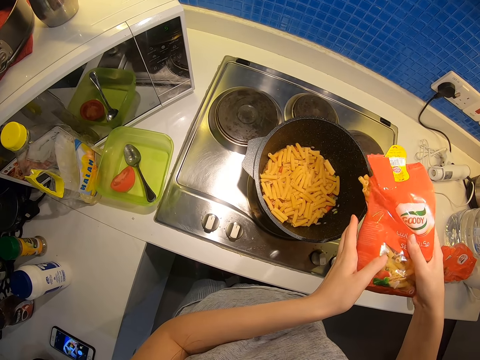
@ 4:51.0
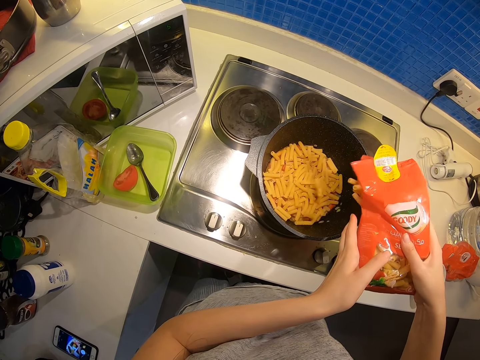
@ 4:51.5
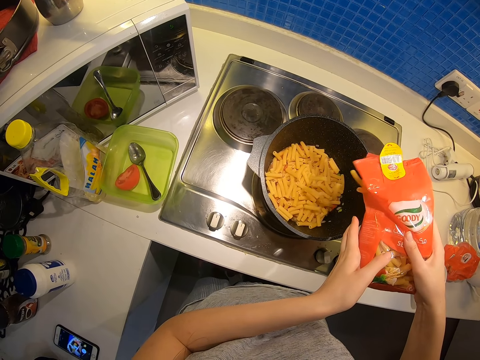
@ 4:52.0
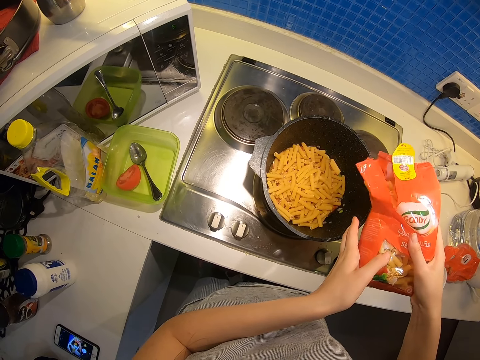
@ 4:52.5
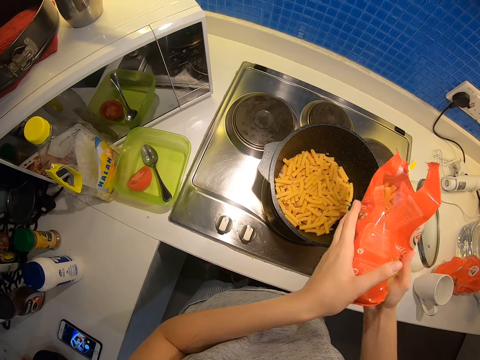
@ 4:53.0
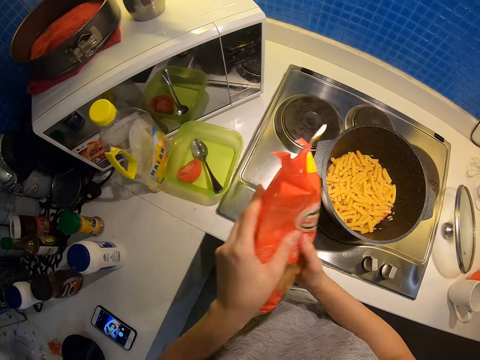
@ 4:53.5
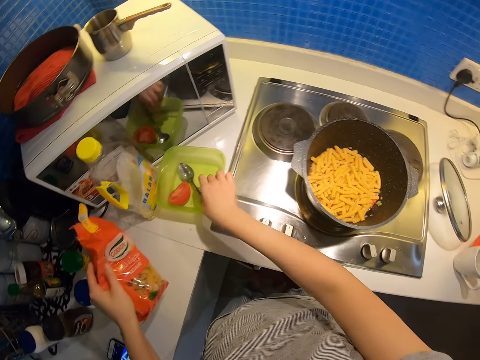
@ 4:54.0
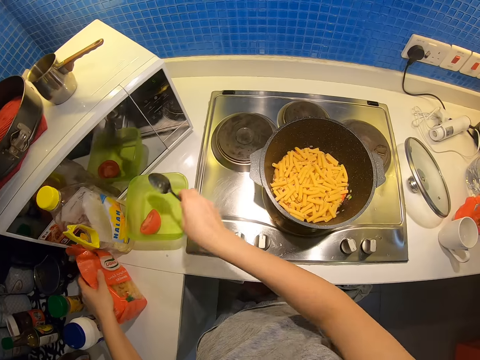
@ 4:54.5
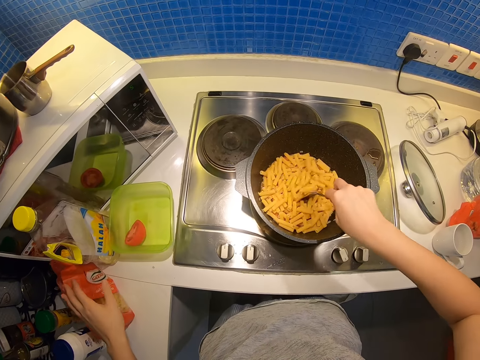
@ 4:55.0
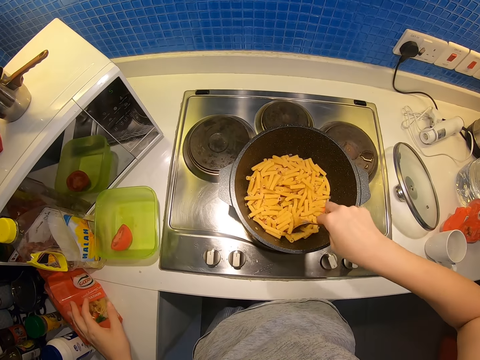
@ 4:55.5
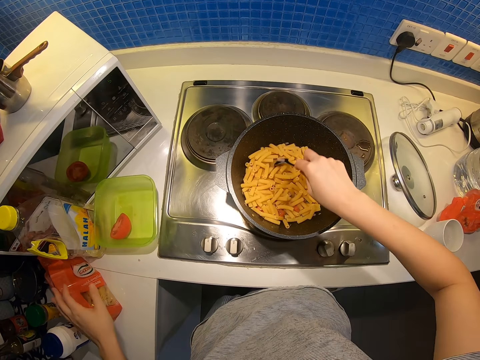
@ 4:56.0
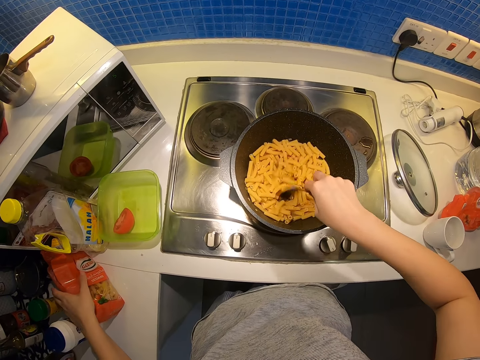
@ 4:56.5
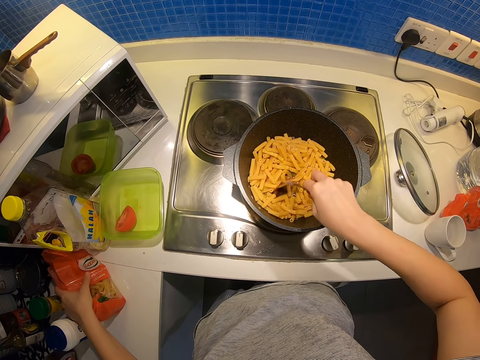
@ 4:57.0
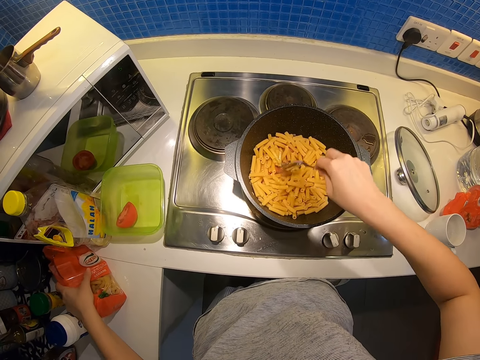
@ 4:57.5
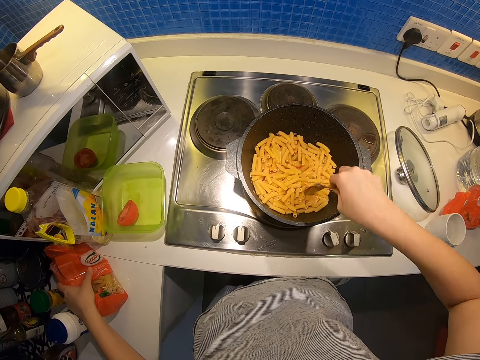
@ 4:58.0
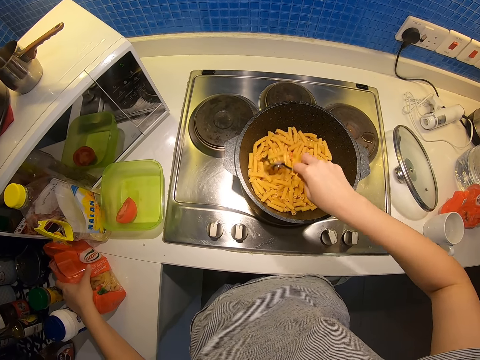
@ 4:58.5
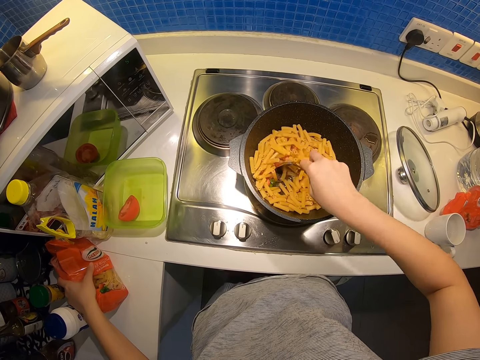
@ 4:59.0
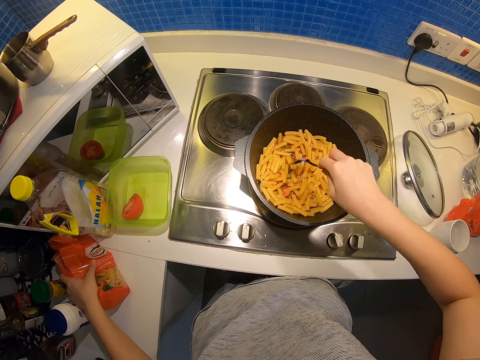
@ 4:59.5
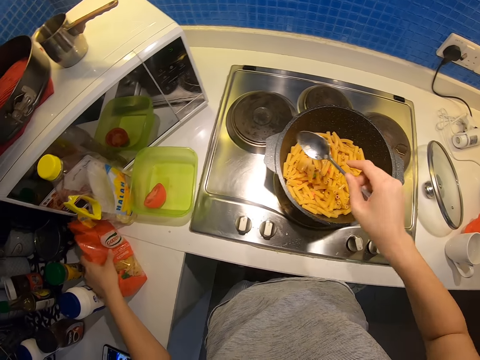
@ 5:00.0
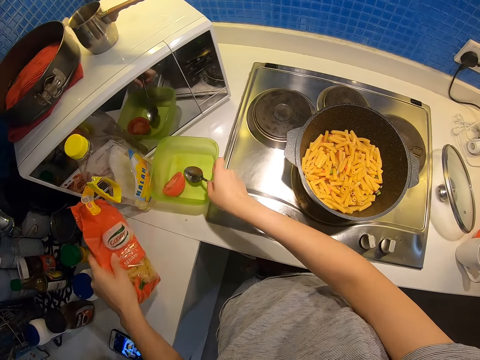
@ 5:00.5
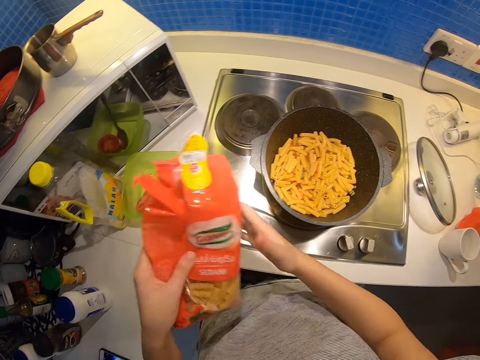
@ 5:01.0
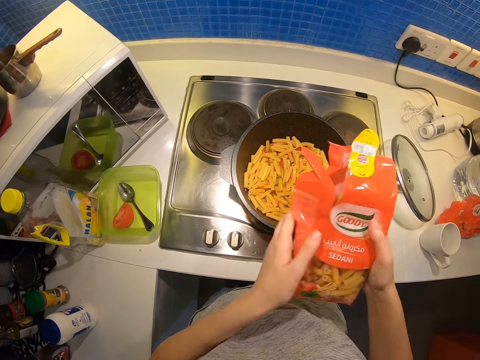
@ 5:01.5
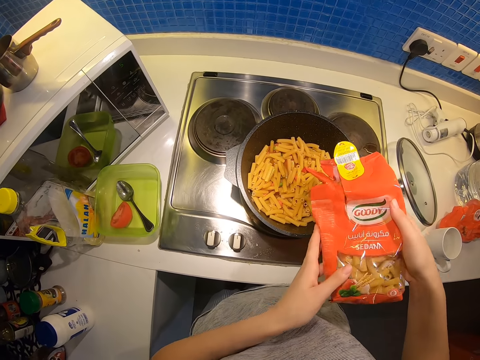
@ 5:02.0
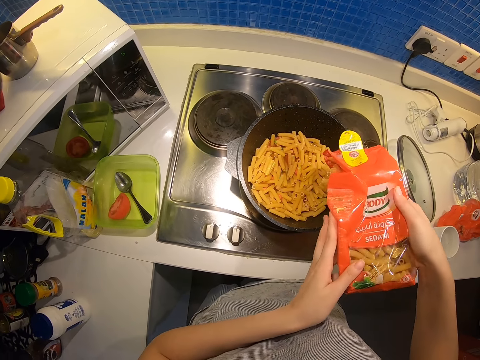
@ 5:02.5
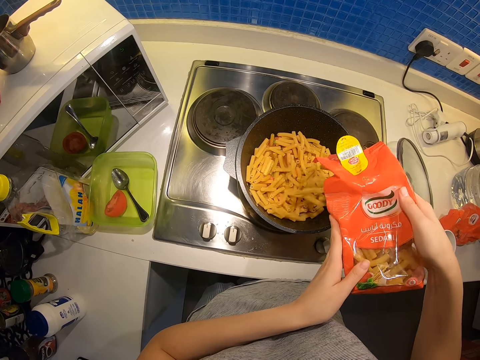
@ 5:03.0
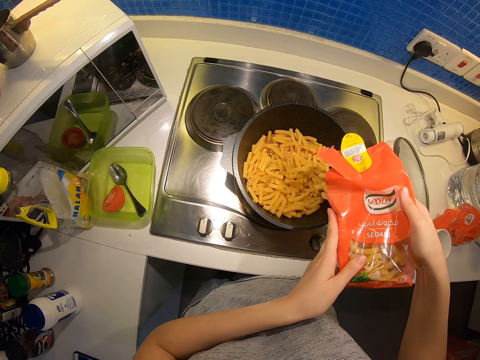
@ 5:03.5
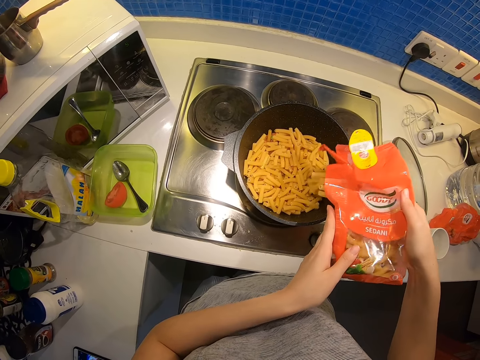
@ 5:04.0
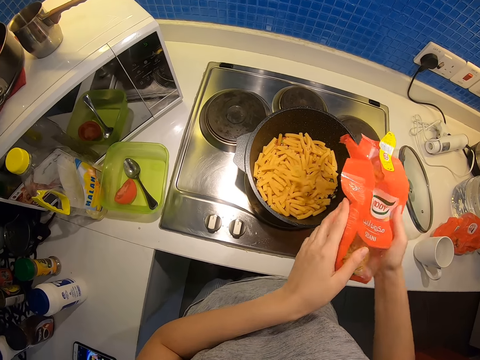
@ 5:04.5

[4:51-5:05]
The camera wearer drops the pack of pasta on the kitchen counter with his left hand. He picks up a spoon from a container with his right hand. He stirs the pasta in the pot with the spoon in his right hand. He drops the spoon into the container on the kitchen counter with his right hand, picks up the pack of pasta from the kitchen counter with his left hand, and pours the pasta into the pot with both hands.

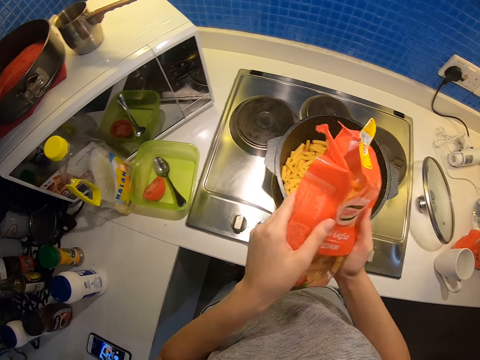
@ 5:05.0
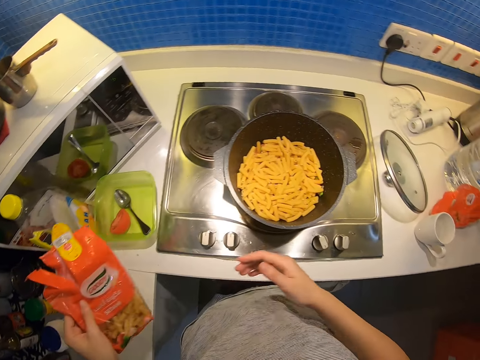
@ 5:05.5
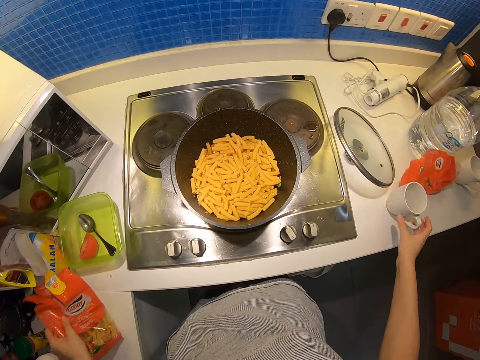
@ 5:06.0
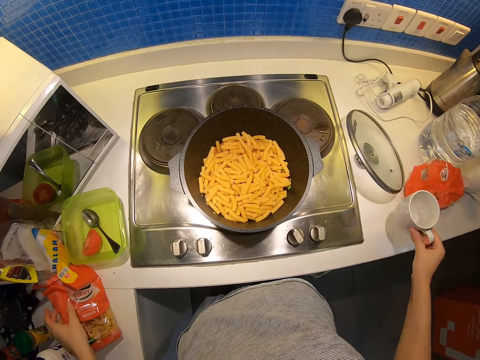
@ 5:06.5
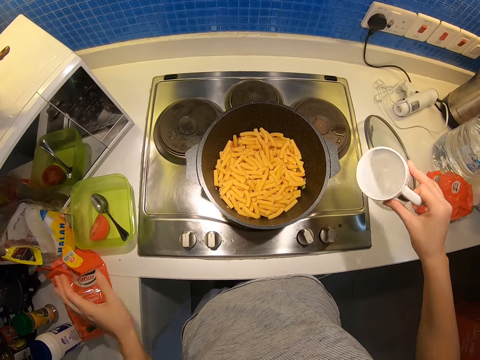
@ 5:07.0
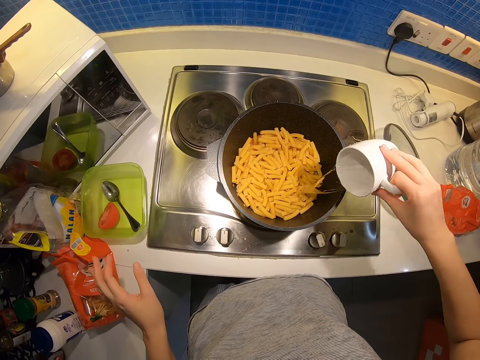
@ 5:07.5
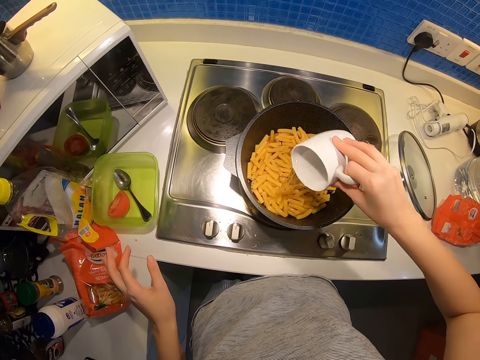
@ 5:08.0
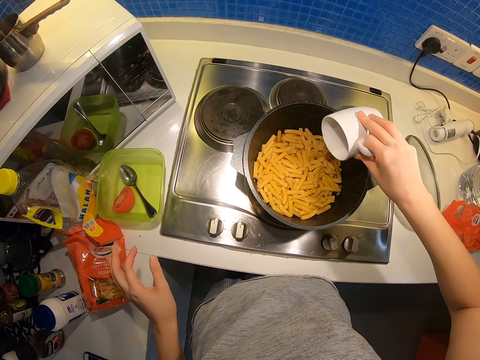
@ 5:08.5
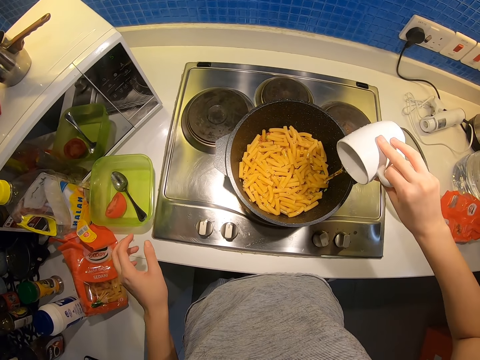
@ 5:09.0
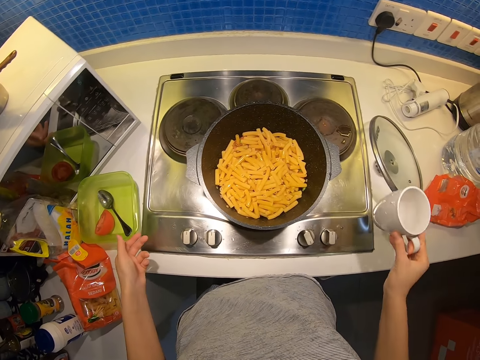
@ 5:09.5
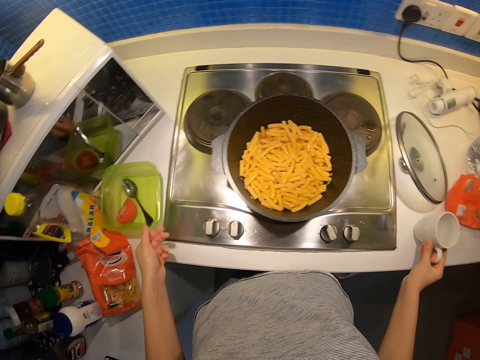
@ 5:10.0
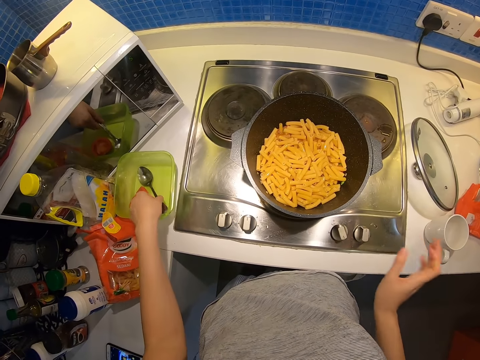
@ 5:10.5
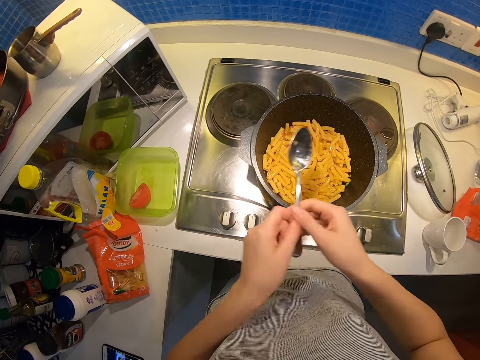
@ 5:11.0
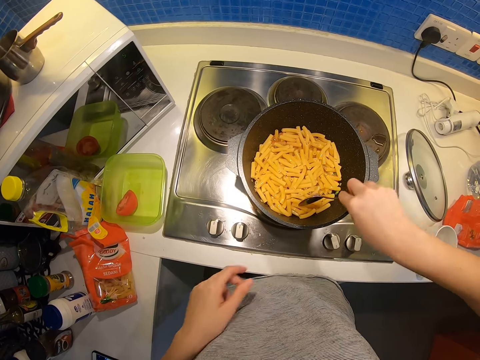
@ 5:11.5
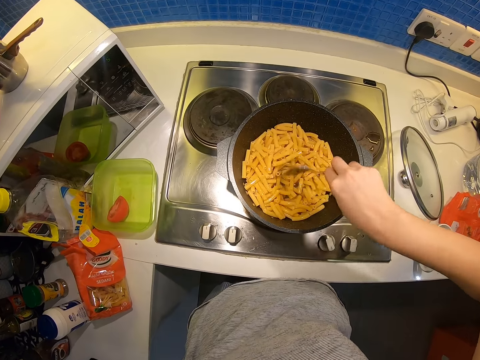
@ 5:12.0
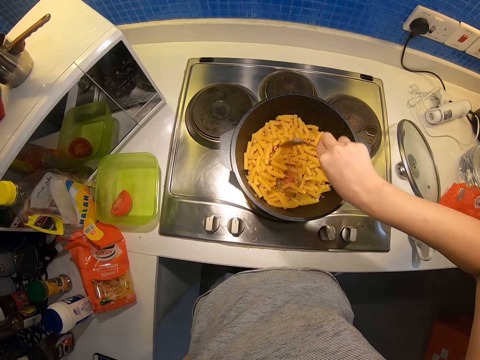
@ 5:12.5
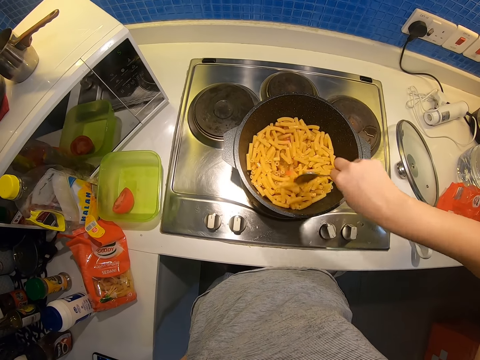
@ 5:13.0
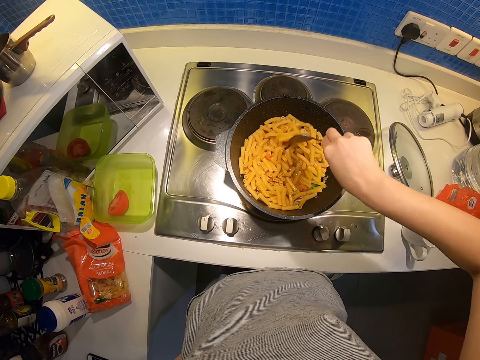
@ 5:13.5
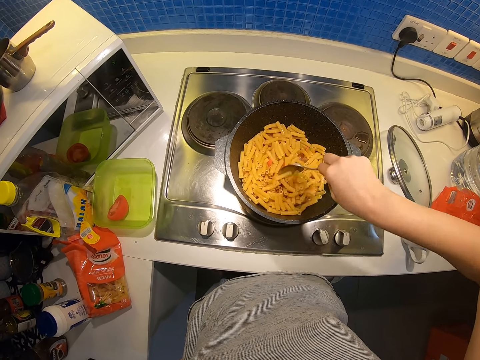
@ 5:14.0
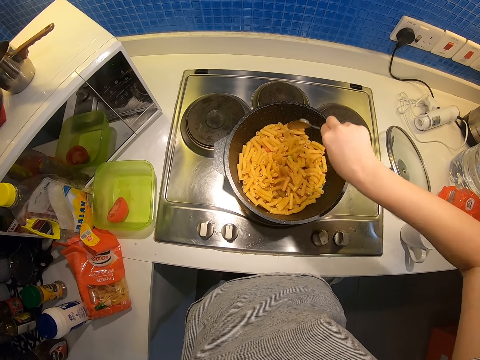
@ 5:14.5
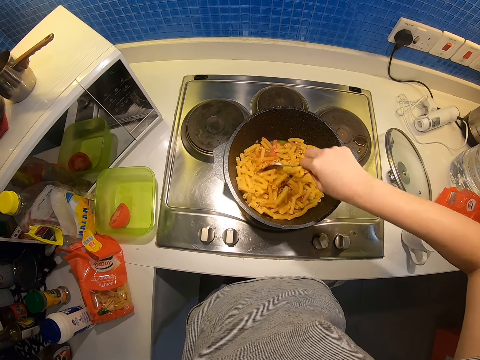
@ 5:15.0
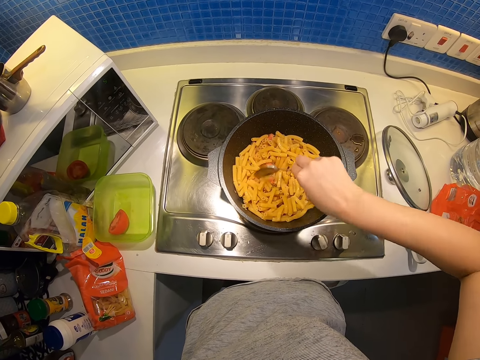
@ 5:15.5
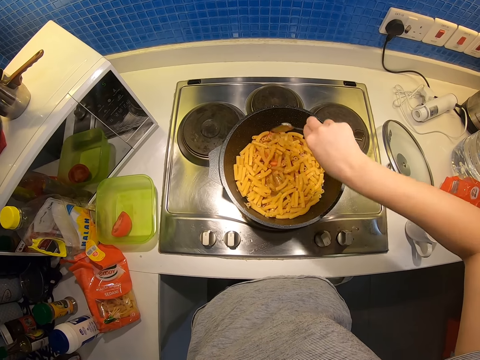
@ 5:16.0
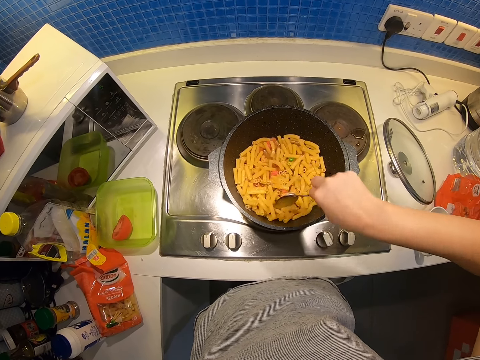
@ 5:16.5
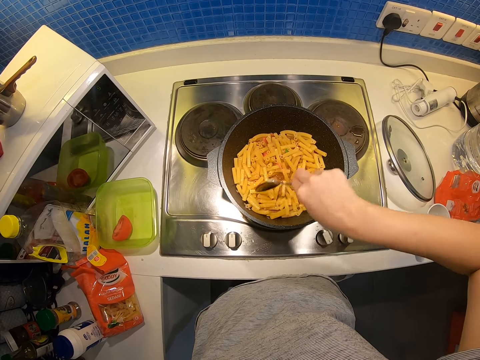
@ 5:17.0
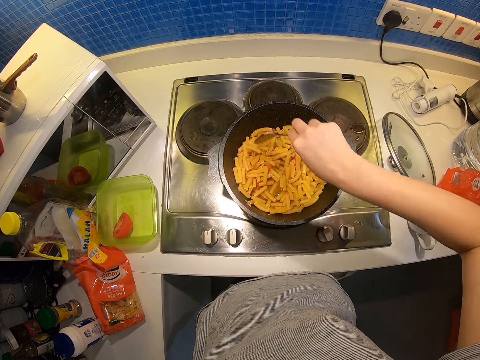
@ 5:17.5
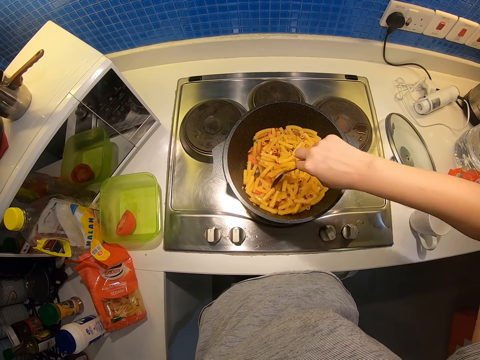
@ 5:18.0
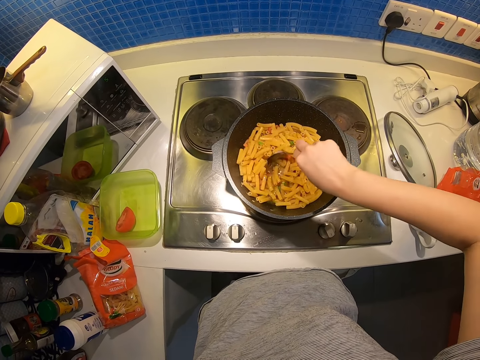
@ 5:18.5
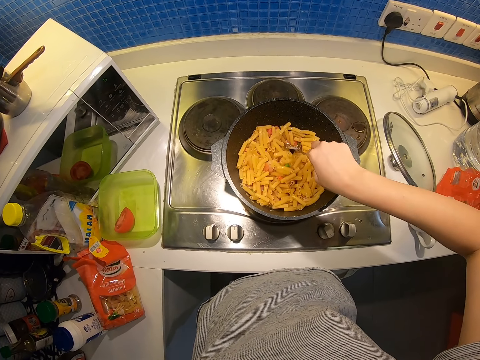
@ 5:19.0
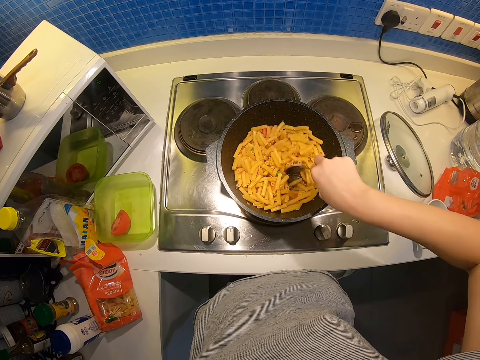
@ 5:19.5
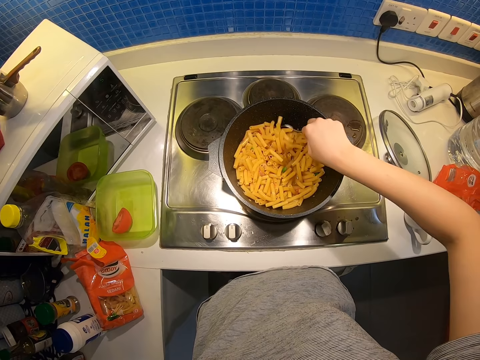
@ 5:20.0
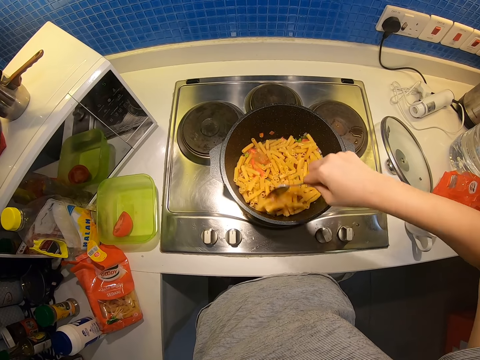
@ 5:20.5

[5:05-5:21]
The camera wearer drops the pack of pasta on the kitchen counter with his left hand. He picks up the mug or cup of water on the kitchen counter with his right hand. He pours water from the mug in his right hand into the pot. He picks up the spoon from the container with his left hand. He puts the cup of water on the table. He passes the spoon to his right hand. He stirs the pasta in the pot with the spoon in his right hand.
